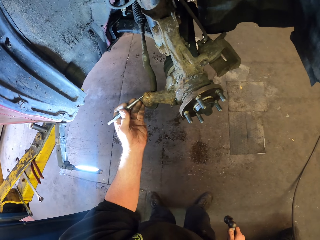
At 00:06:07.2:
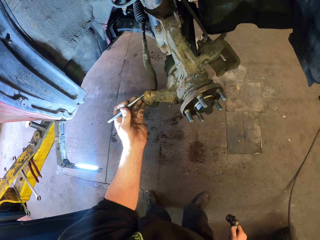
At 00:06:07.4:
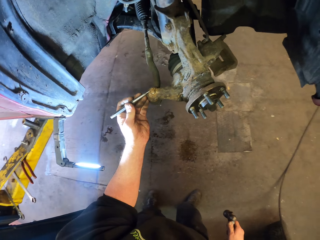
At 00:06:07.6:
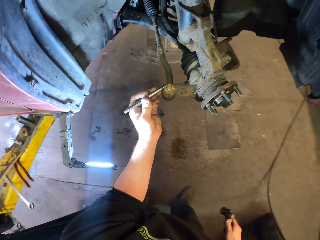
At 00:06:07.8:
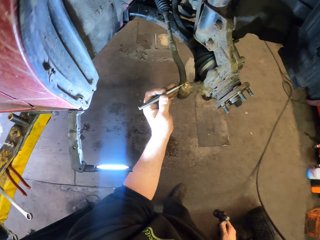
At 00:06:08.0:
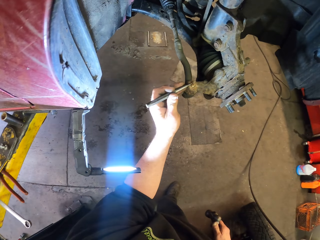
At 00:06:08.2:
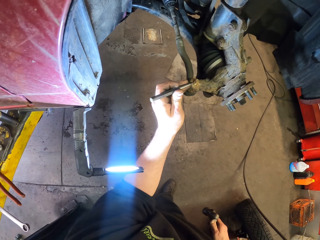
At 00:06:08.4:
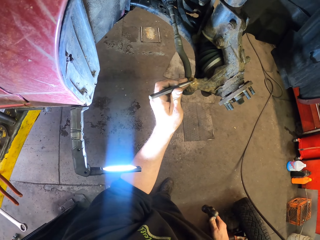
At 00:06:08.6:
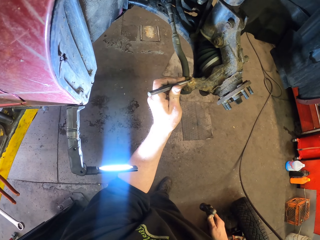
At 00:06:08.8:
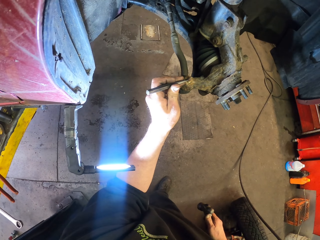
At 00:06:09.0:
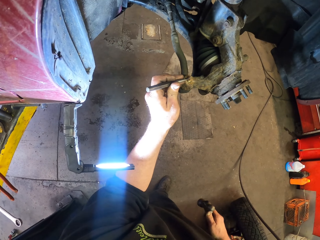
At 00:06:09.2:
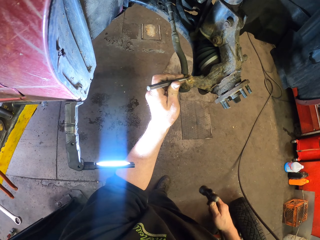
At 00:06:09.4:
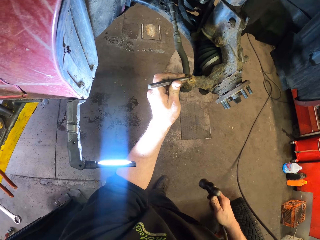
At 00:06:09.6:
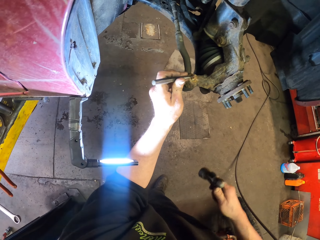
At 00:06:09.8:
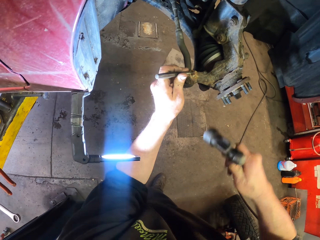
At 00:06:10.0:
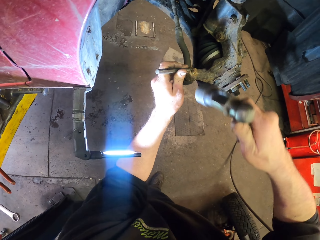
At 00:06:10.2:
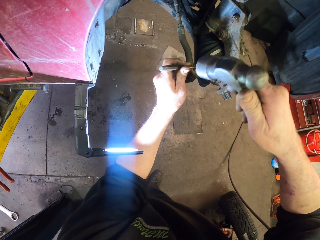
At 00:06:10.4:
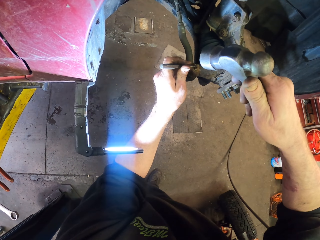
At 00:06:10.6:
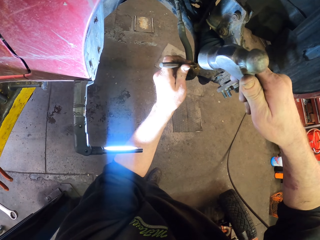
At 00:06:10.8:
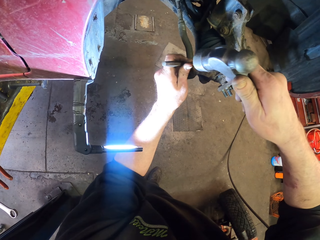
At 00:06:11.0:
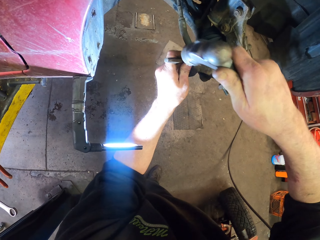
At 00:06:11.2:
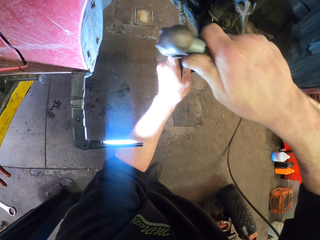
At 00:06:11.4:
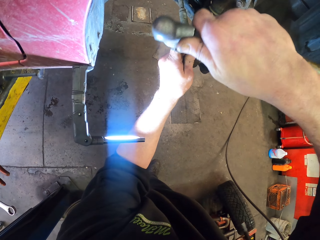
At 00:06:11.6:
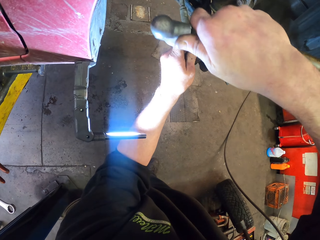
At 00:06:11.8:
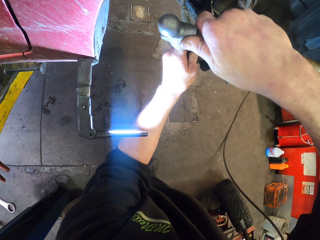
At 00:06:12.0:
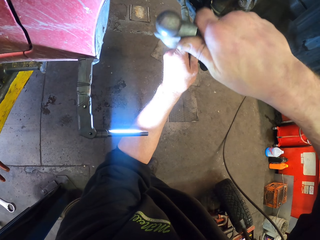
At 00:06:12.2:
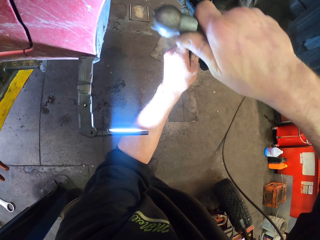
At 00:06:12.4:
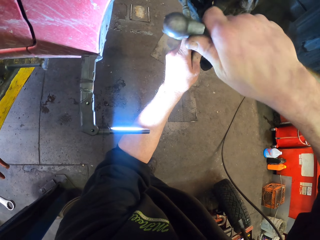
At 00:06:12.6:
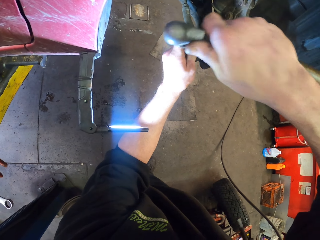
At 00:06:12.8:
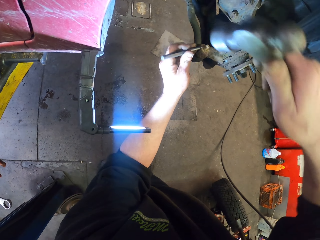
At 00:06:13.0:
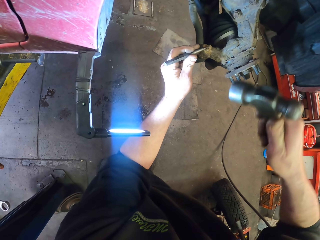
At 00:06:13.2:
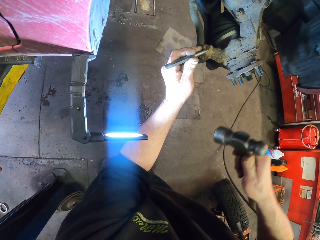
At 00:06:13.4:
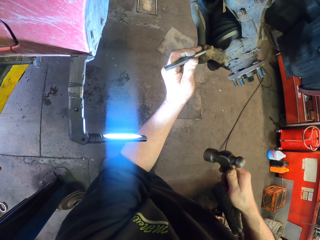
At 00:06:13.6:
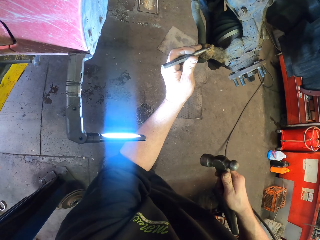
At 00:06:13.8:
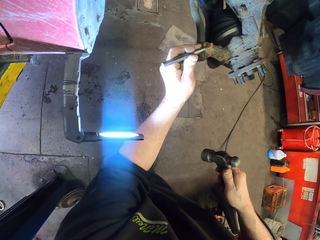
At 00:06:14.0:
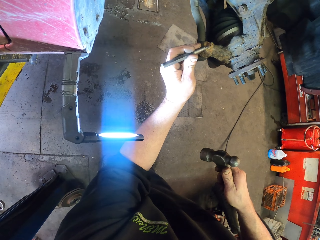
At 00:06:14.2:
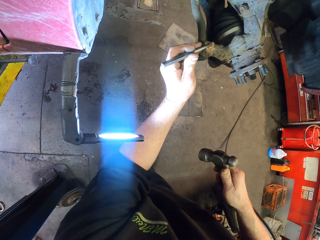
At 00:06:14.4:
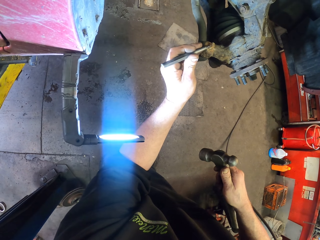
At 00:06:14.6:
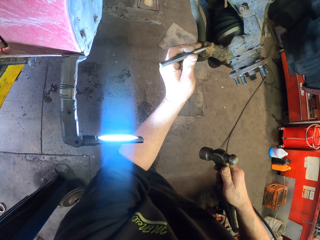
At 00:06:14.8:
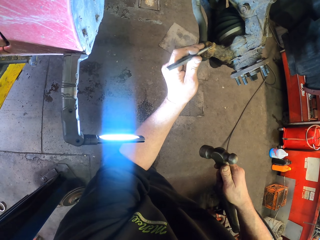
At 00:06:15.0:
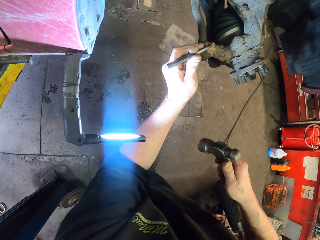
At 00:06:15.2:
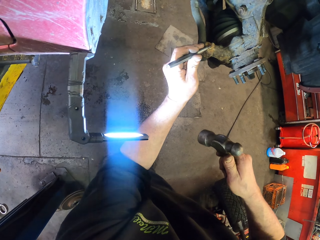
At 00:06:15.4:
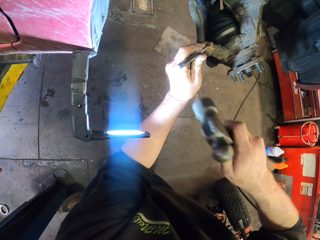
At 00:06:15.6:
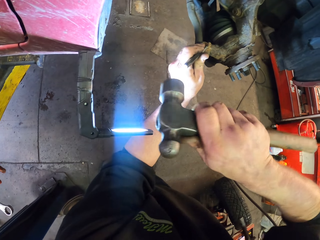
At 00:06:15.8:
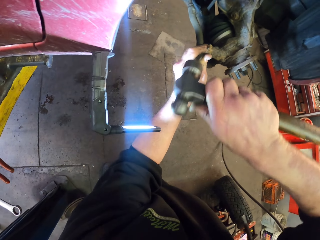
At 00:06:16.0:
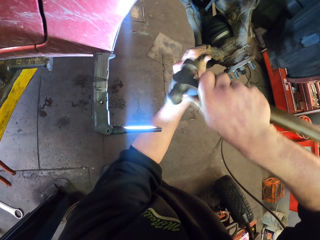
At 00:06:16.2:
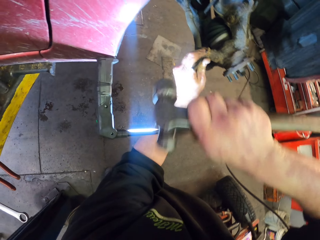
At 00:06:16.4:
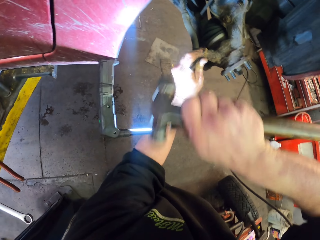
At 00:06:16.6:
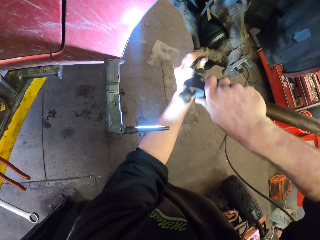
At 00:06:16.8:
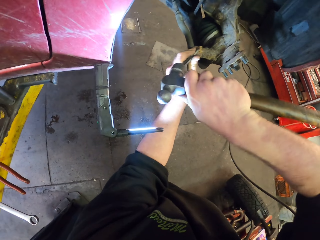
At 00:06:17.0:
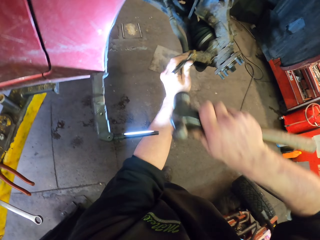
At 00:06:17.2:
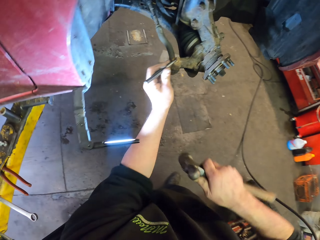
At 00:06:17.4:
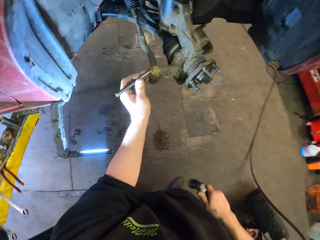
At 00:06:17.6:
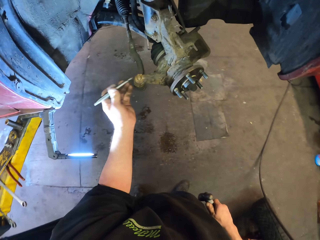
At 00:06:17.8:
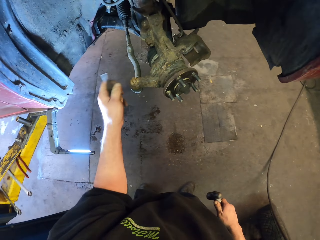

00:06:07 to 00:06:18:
The camera wearer holds the chisel. They hammer the chisel. They hold the chisel. They hammer the chisel.

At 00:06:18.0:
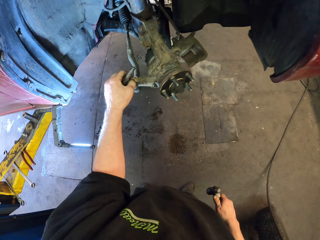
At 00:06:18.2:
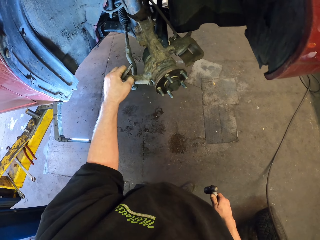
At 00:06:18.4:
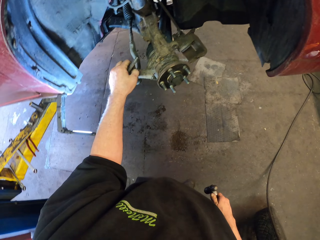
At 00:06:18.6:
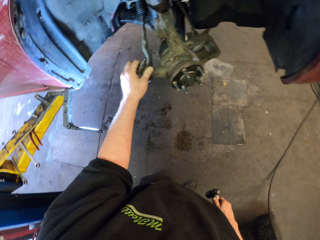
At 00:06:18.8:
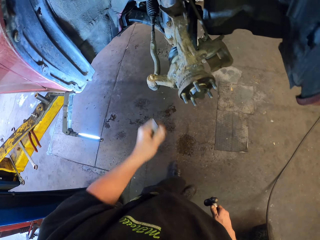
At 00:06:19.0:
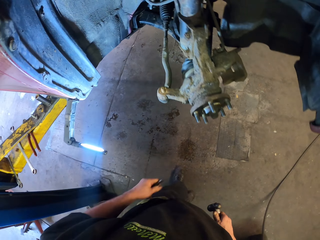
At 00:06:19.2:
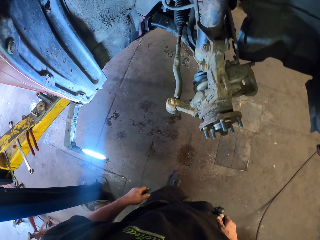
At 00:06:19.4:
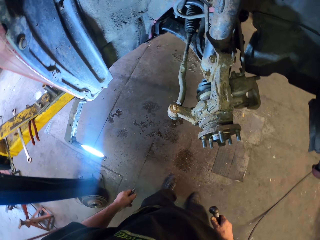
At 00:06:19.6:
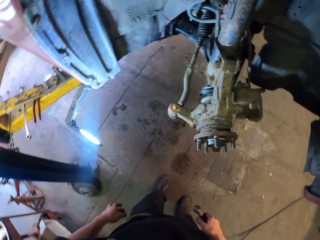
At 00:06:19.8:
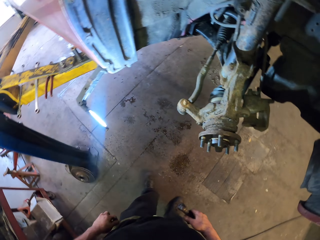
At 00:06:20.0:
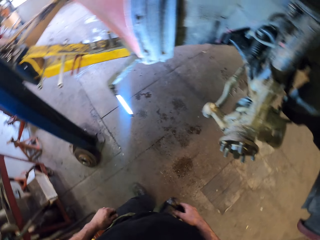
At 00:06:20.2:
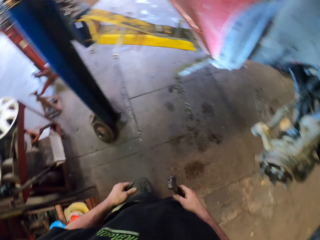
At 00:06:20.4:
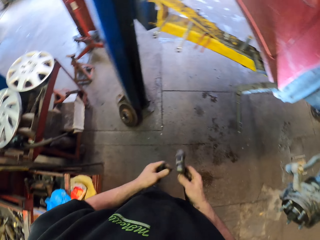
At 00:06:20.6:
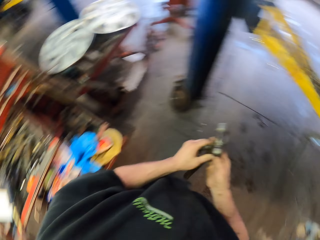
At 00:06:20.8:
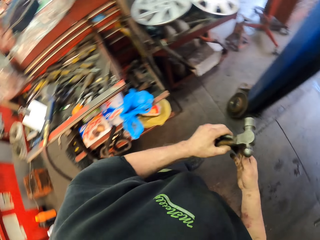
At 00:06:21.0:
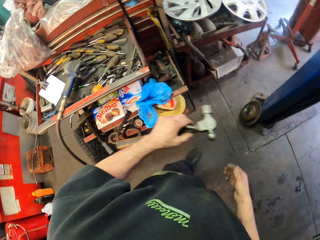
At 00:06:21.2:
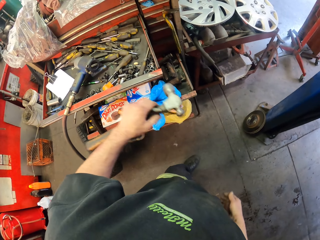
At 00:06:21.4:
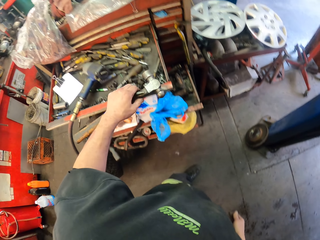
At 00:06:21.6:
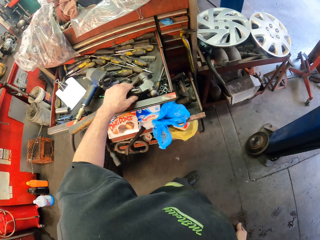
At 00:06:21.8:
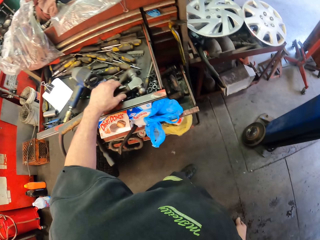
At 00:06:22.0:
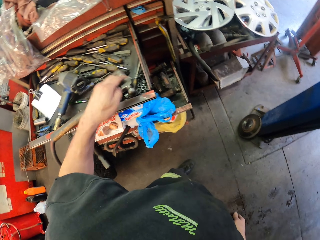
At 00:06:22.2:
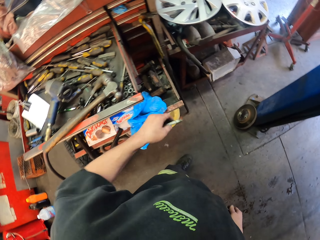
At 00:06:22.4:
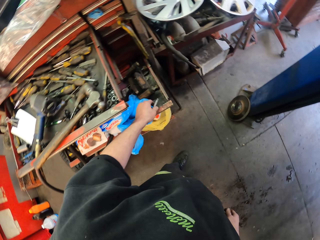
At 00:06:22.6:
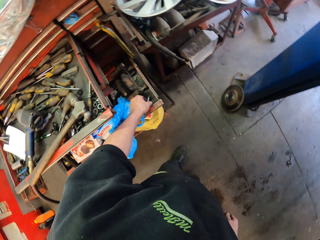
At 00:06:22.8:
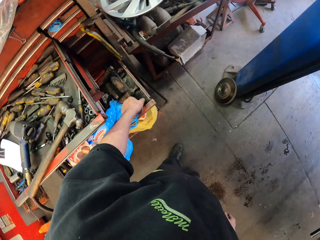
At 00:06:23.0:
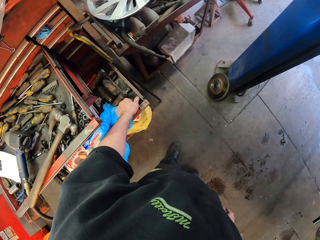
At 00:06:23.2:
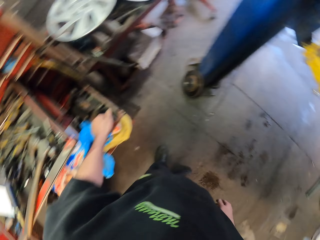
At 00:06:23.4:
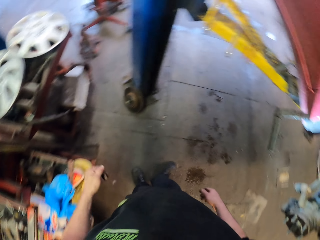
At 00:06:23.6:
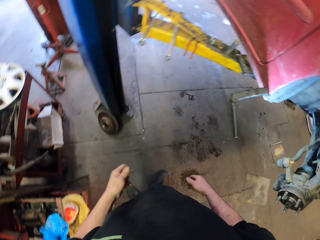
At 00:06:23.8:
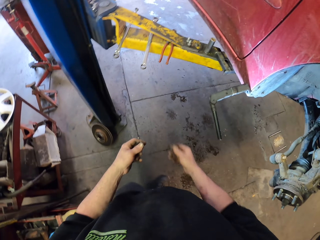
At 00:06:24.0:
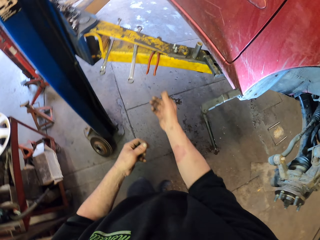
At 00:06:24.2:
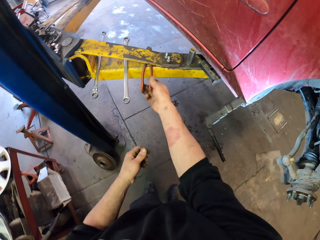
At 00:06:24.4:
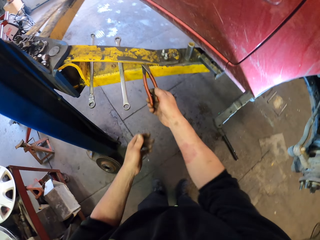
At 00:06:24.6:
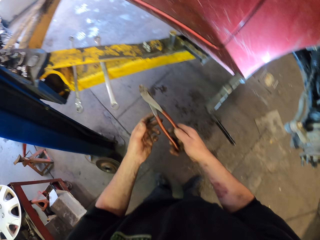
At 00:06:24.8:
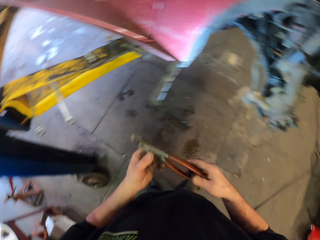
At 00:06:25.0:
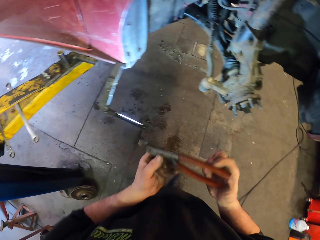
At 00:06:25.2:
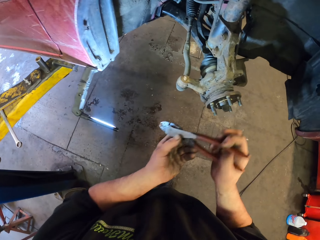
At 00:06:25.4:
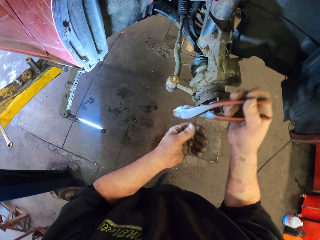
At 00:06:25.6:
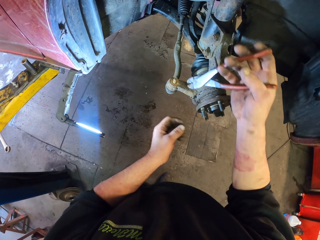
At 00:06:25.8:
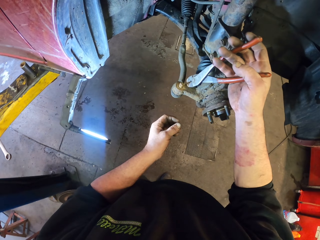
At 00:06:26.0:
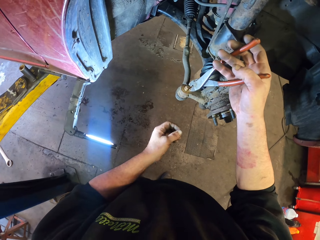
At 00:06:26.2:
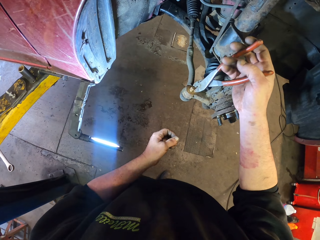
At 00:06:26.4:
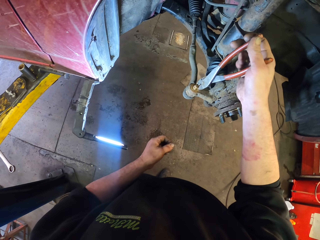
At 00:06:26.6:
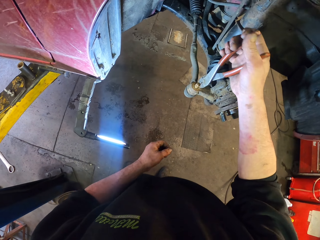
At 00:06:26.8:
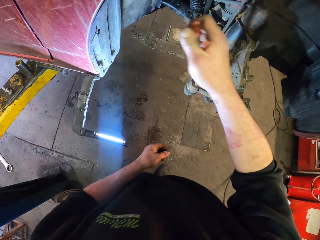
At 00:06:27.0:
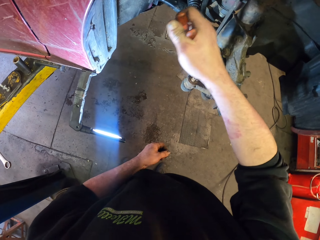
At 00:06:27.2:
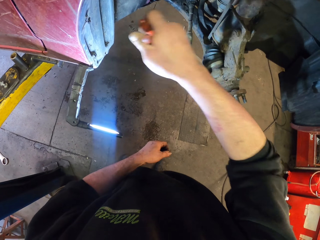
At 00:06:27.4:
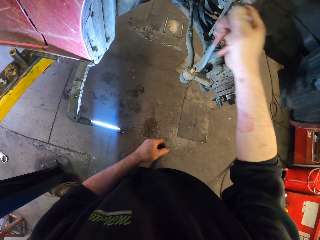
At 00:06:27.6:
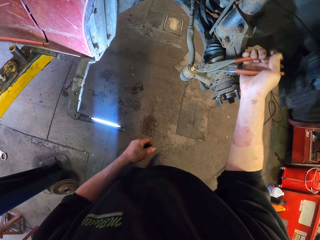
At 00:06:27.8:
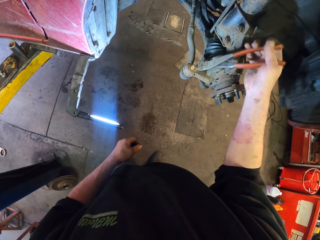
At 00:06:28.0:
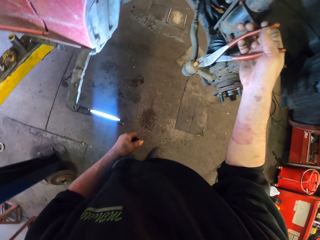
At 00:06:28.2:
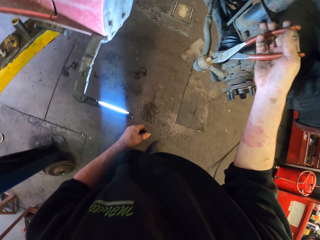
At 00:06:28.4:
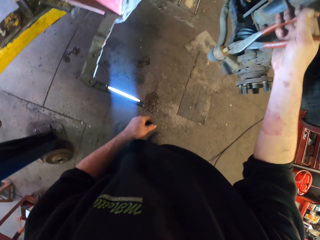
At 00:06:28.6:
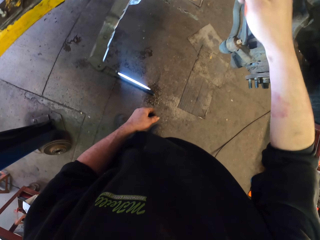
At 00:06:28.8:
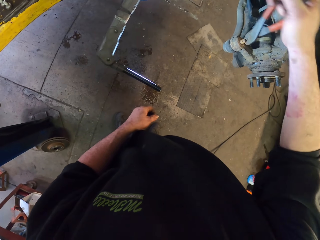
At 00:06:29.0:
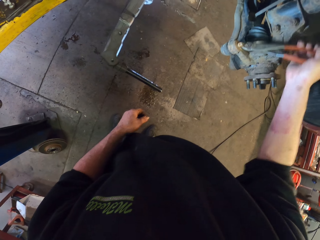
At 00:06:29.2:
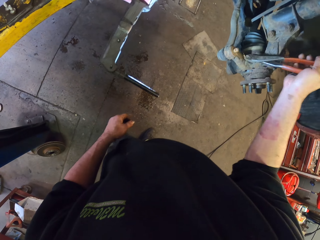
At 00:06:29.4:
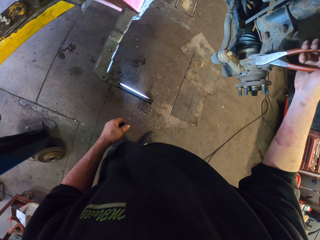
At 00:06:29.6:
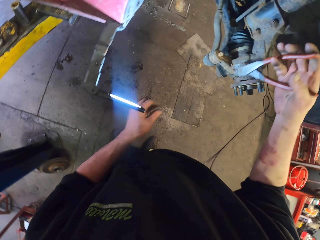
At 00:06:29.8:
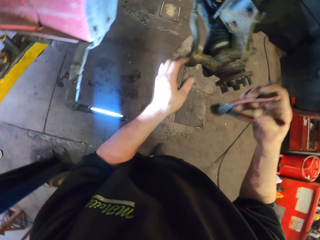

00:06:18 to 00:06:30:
The camera wearer touches the part. They turn around. They put the hammer on the drawer. They put the chisel on the drawer. They put the steel down. They pick up pliers. They hold the part with the pliers. They adjust a bolt by the pliers.
